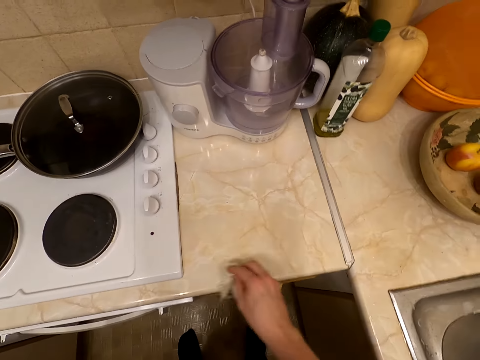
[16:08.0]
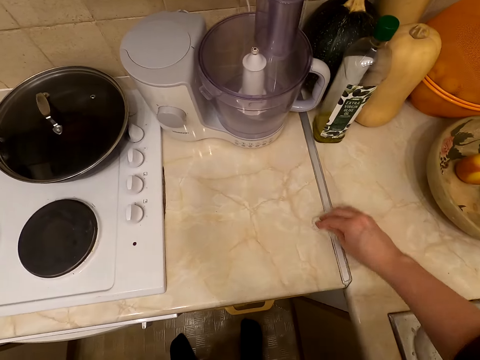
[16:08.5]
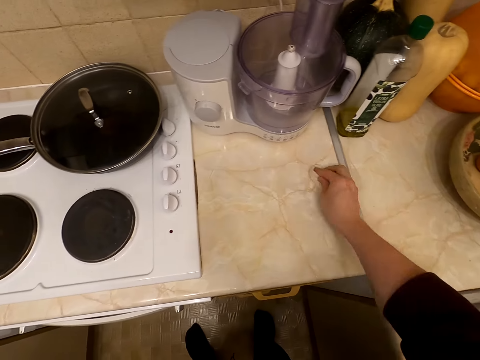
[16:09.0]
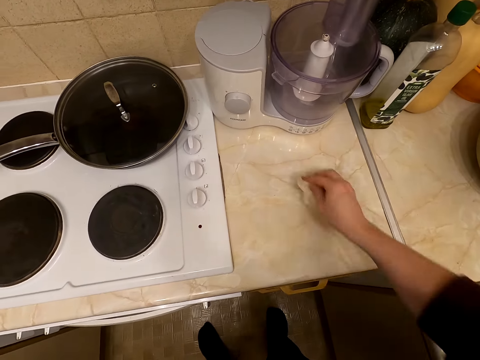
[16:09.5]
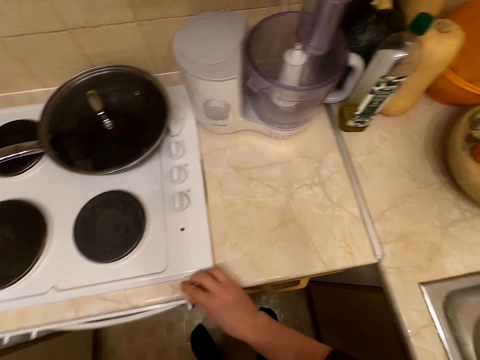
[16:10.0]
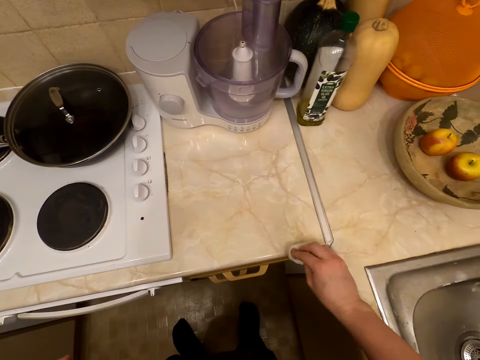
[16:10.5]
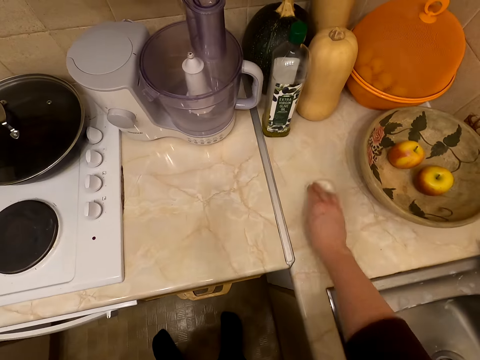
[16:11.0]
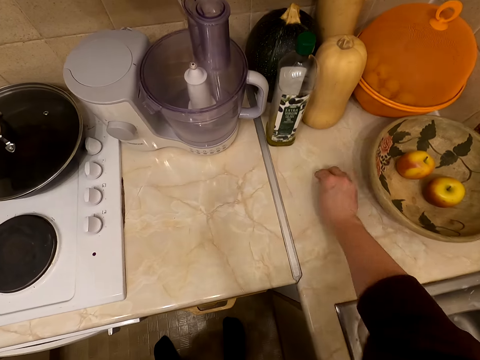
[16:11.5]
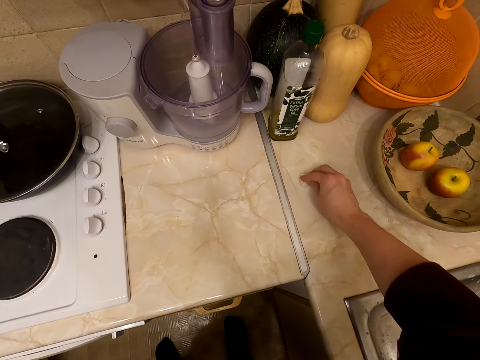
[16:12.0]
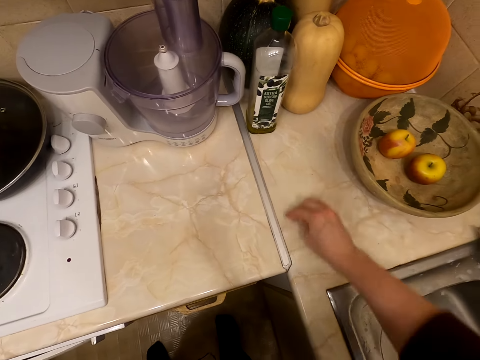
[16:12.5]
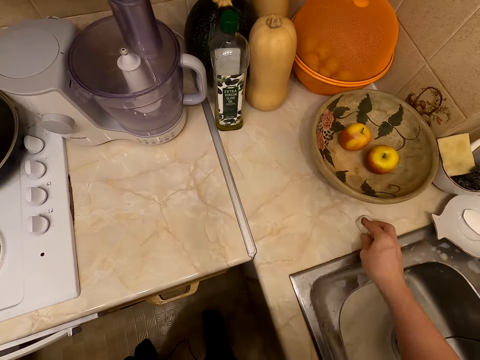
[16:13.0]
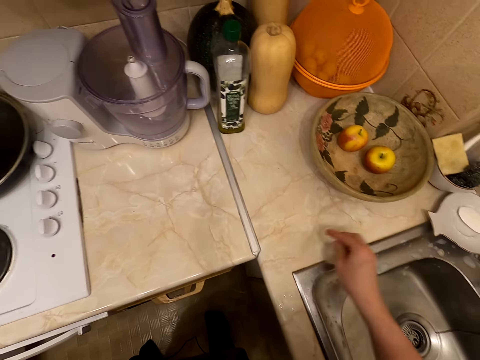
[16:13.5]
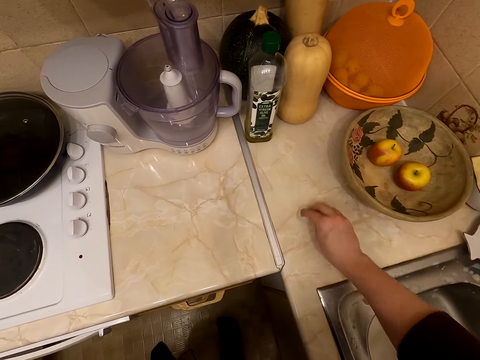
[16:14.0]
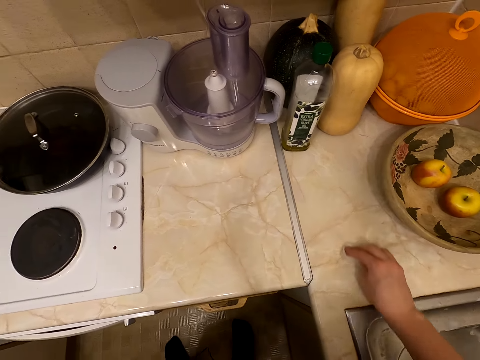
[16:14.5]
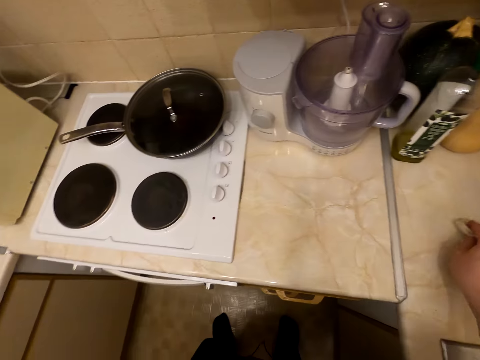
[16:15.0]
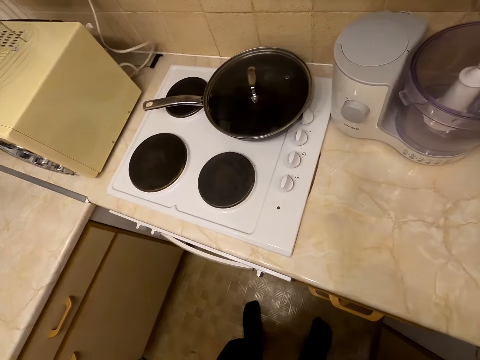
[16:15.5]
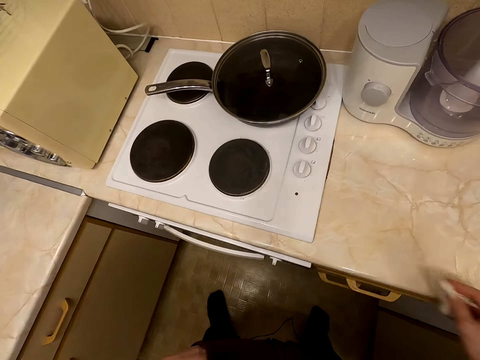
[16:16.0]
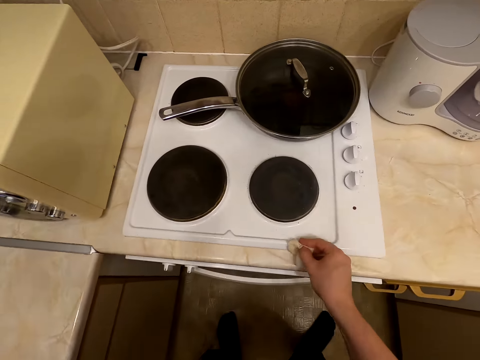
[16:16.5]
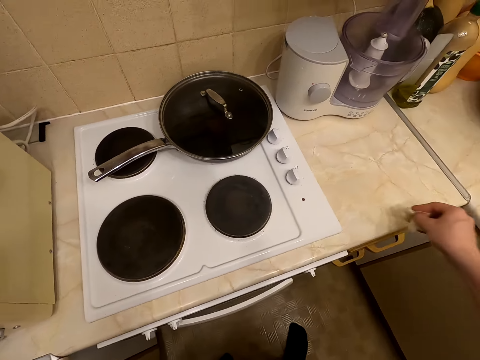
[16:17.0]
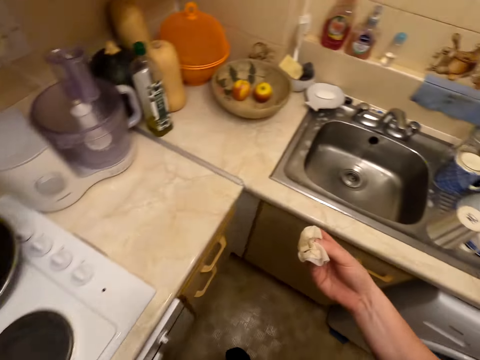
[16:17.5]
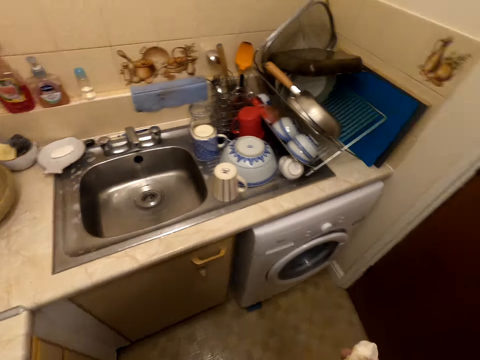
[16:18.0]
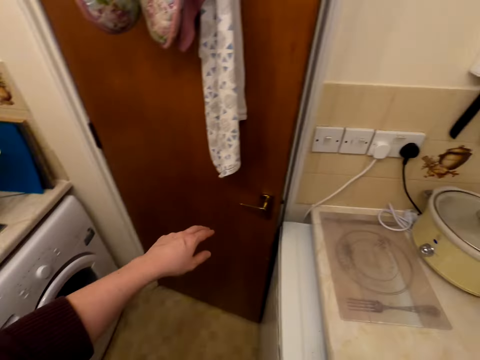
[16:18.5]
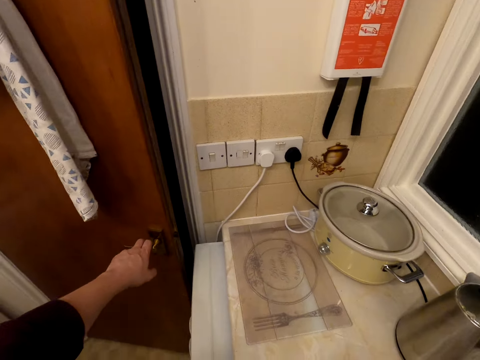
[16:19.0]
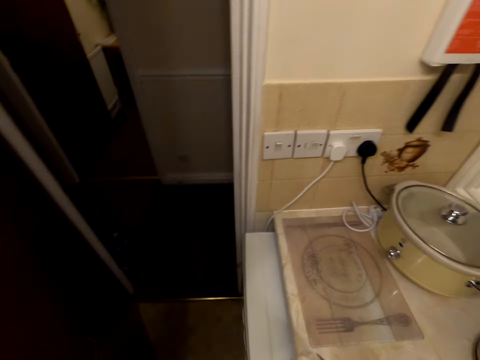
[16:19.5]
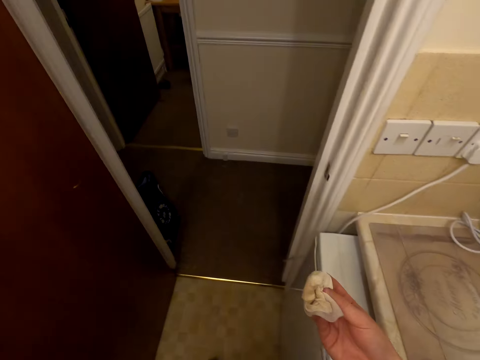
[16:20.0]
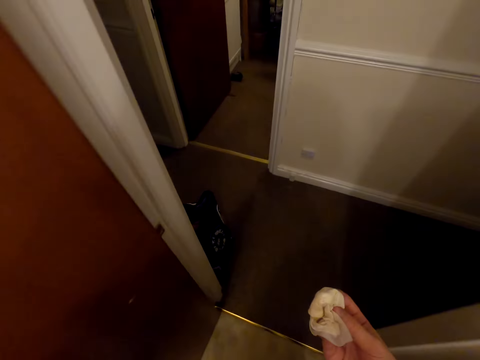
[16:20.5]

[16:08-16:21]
The camera wearer walks in the kitchen. They open the door.

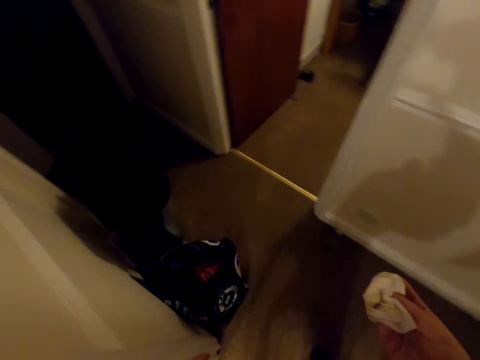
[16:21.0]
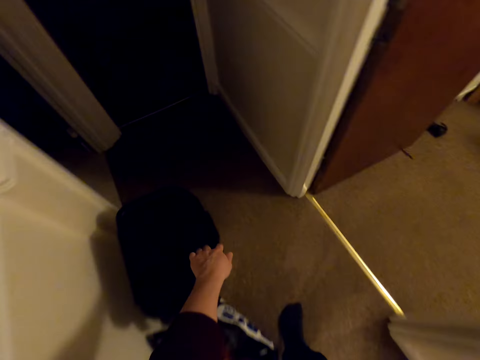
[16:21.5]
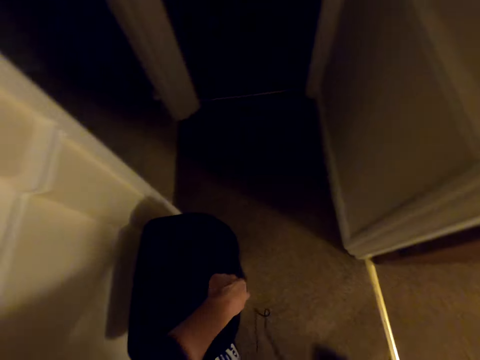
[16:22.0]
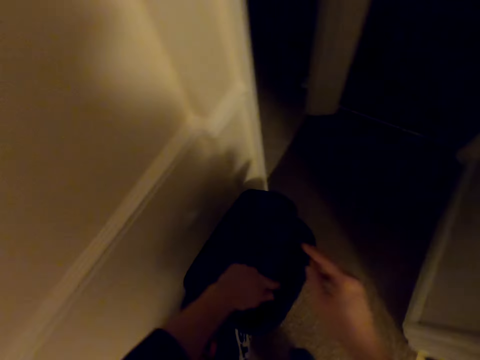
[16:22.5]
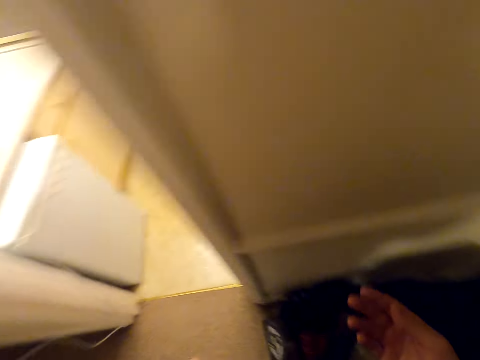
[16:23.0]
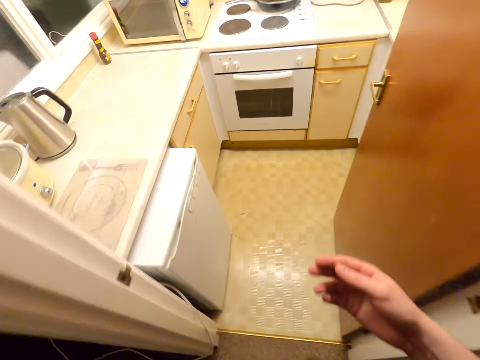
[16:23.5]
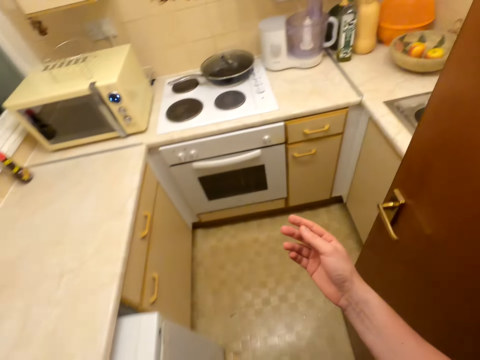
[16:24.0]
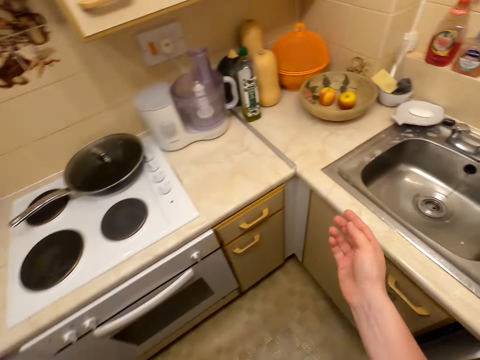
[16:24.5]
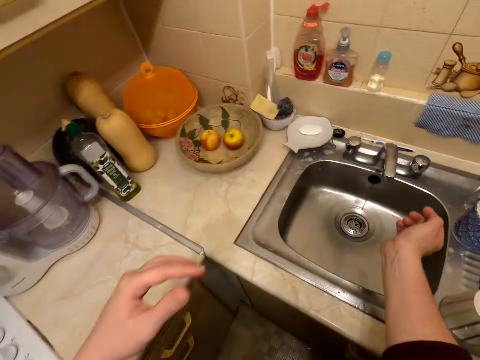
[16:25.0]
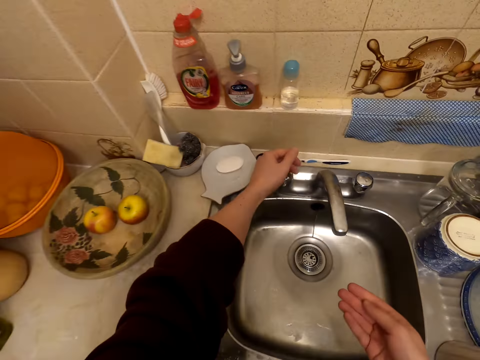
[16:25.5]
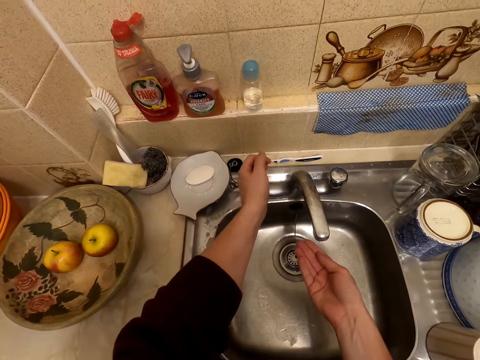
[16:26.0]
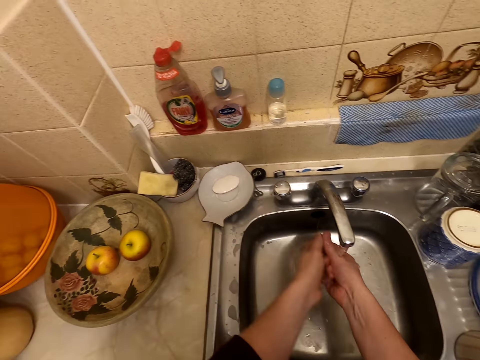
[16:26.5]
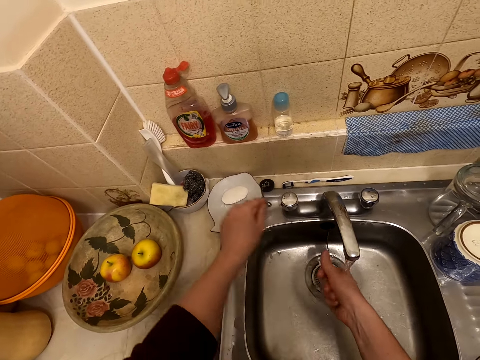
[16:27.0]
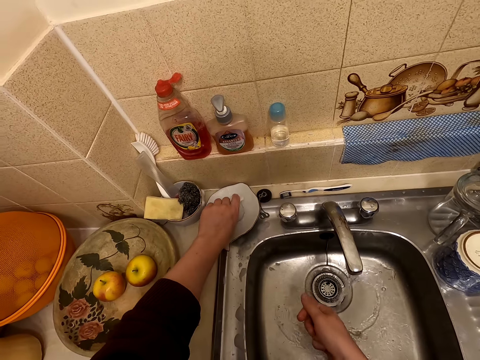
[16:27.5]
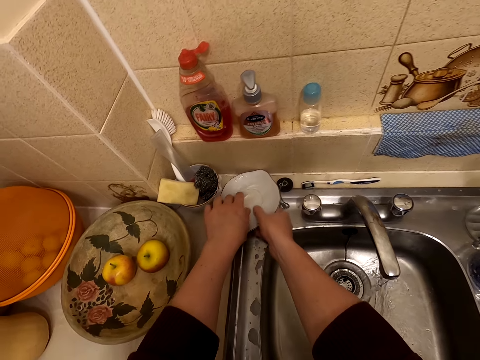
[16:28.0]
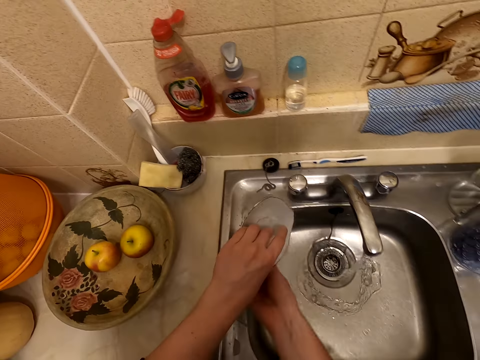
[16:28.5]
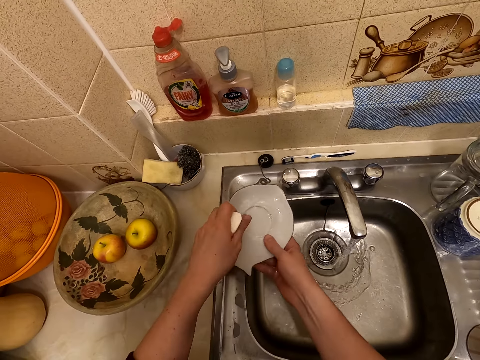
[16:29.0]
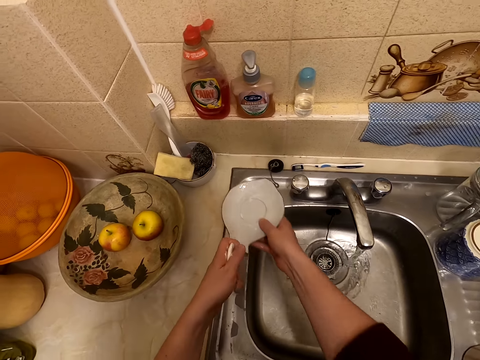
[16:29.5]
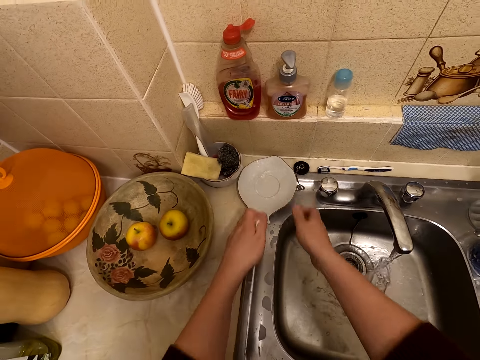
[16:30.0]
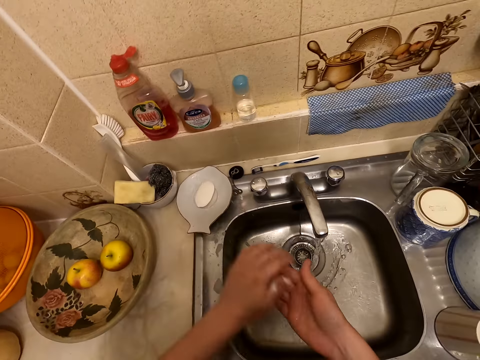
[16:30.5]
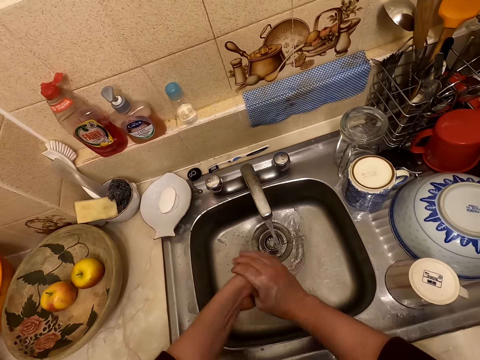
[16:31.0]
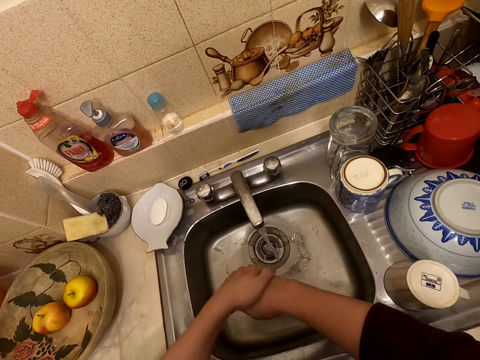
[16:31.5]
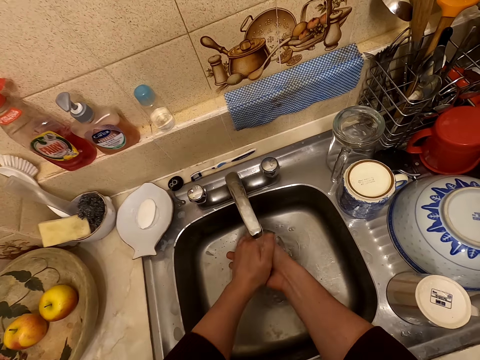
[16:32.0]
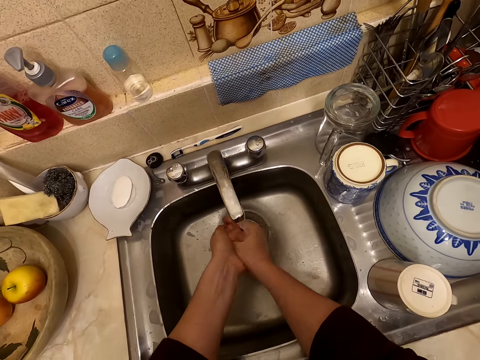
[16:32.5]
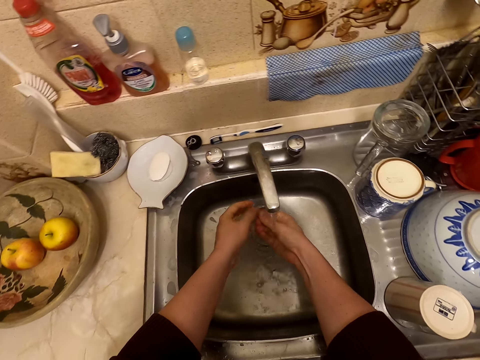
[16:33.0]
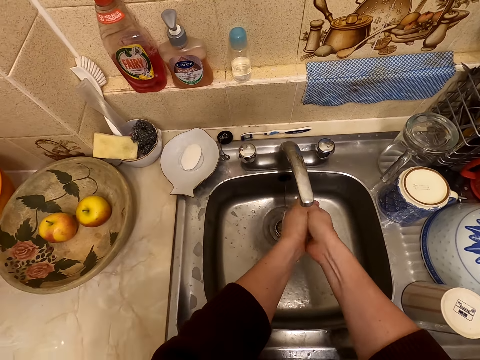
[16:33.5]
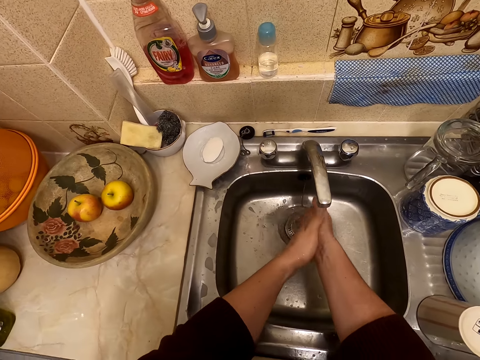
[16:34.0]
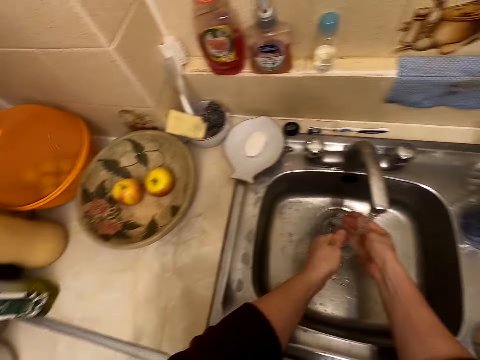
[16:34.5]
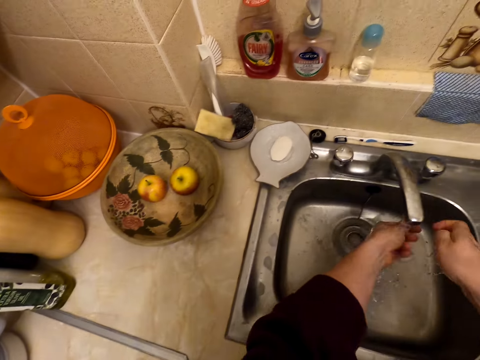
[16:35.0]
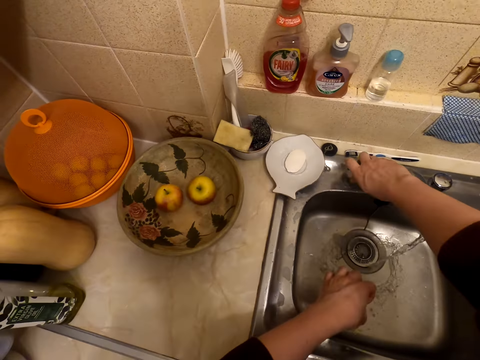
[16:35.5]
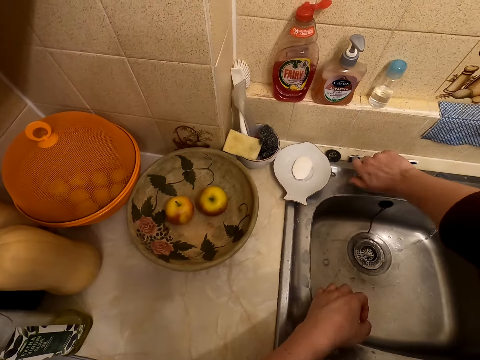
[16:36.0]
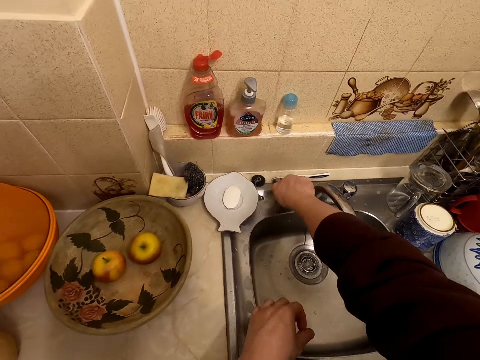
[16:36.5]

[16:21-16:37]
The camera wearer opens the dustbin. They drop the wipe in the dustbin. They walk into the kitchen. They open the water. They wash the hands. They take a soap. They take a soap holder. They pour water from the soap holder in the sink. They put the soap holder on the sink surface. They put the soap on the soap holder. They apply soap on the hand. They wash the hands. They close the water.
